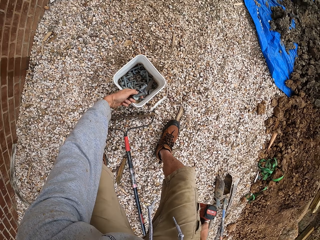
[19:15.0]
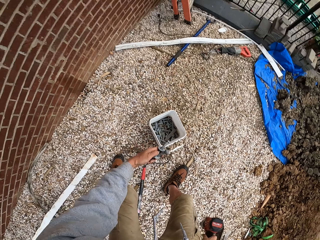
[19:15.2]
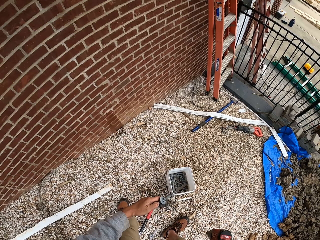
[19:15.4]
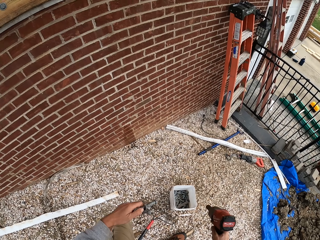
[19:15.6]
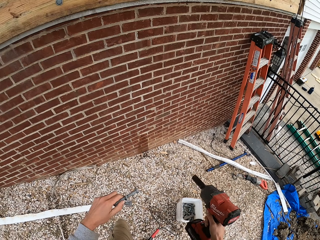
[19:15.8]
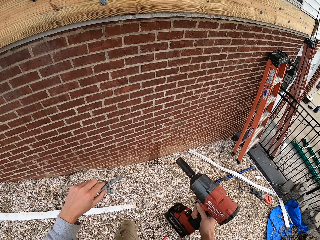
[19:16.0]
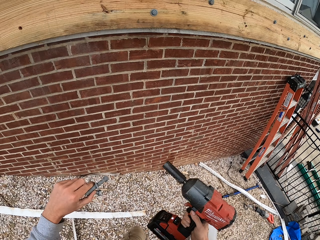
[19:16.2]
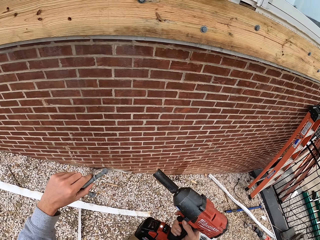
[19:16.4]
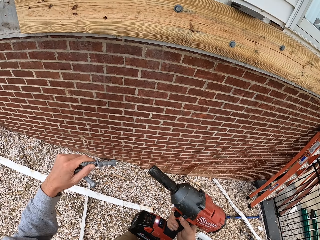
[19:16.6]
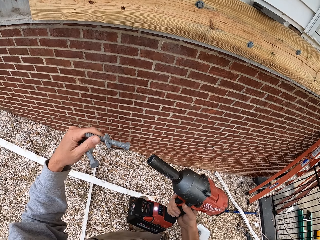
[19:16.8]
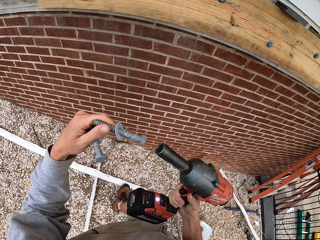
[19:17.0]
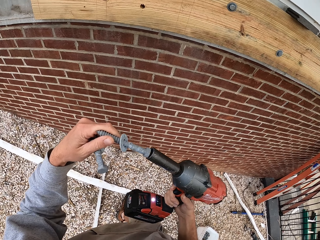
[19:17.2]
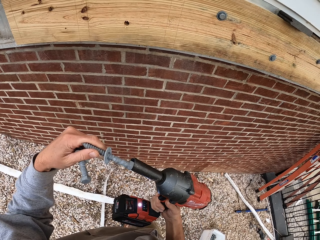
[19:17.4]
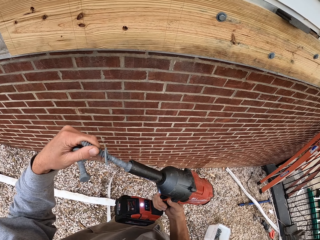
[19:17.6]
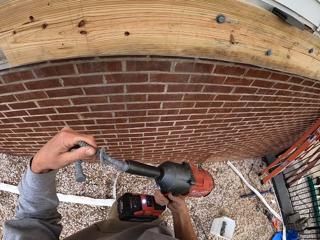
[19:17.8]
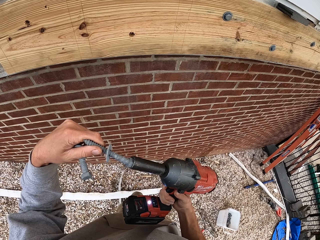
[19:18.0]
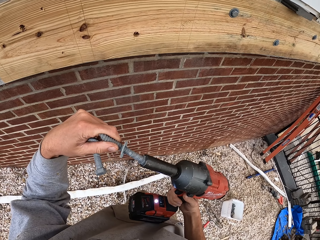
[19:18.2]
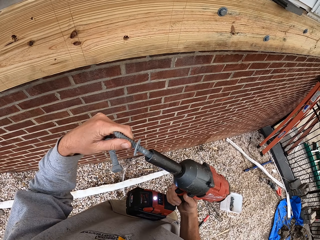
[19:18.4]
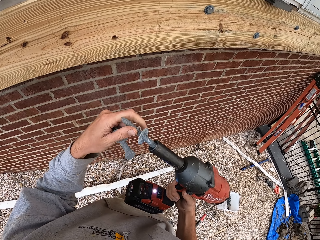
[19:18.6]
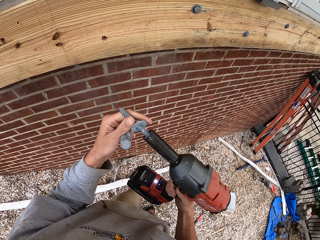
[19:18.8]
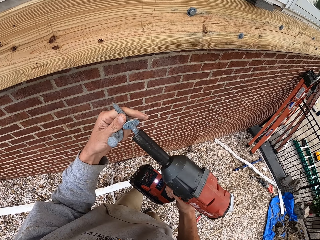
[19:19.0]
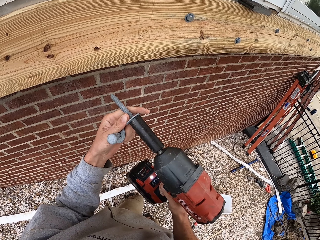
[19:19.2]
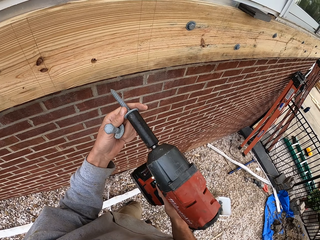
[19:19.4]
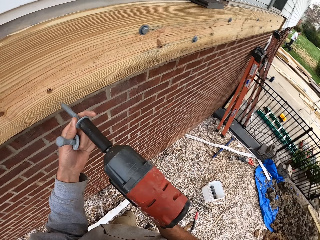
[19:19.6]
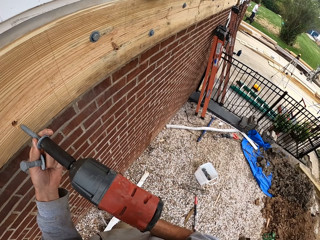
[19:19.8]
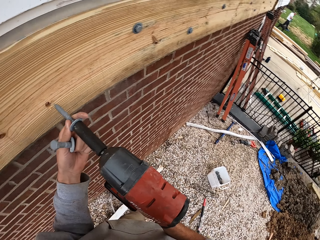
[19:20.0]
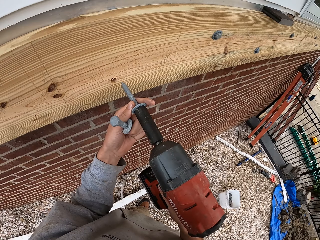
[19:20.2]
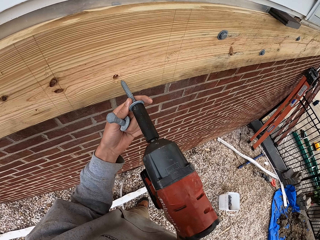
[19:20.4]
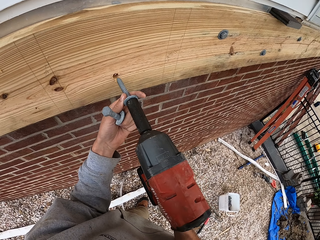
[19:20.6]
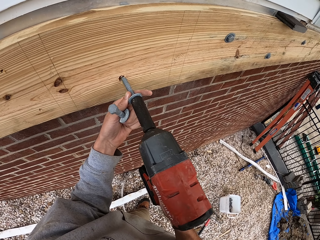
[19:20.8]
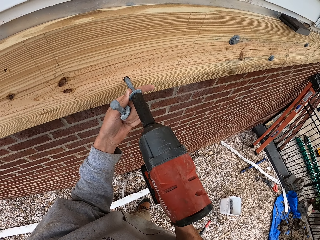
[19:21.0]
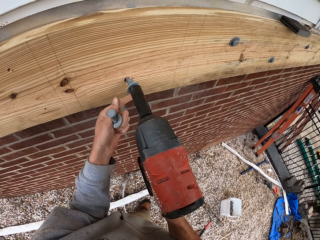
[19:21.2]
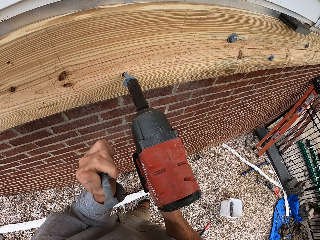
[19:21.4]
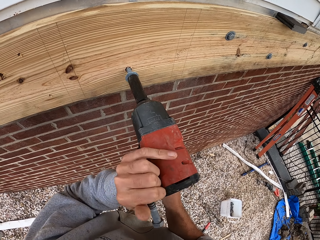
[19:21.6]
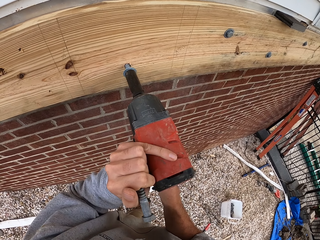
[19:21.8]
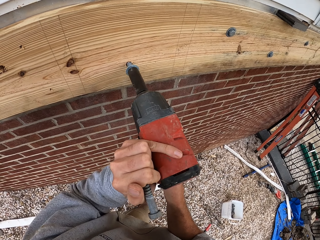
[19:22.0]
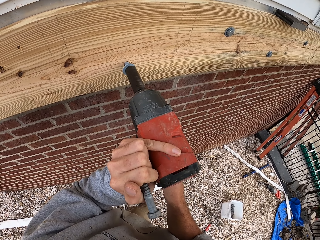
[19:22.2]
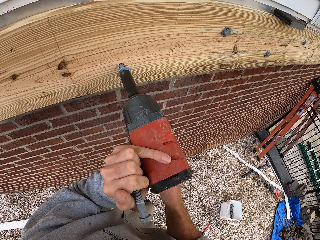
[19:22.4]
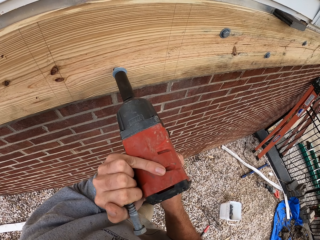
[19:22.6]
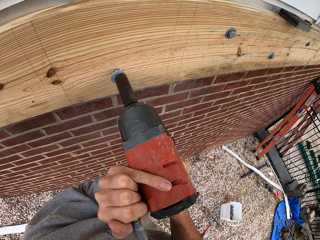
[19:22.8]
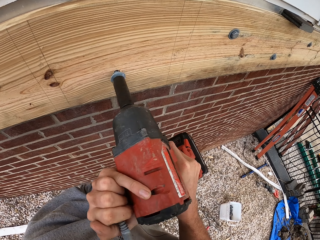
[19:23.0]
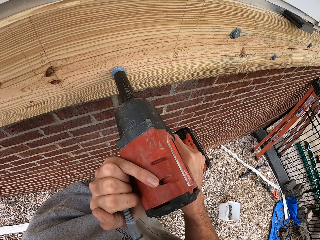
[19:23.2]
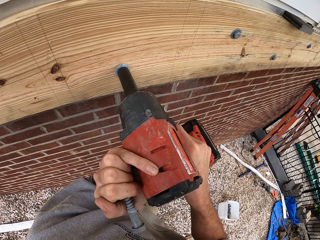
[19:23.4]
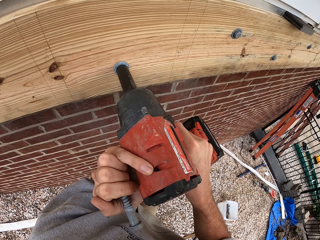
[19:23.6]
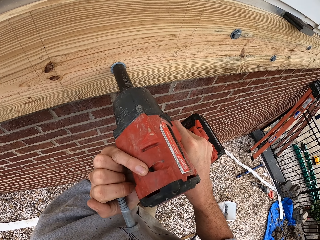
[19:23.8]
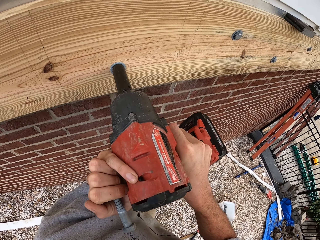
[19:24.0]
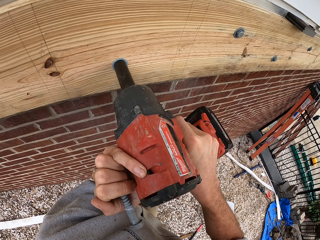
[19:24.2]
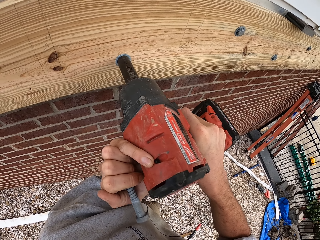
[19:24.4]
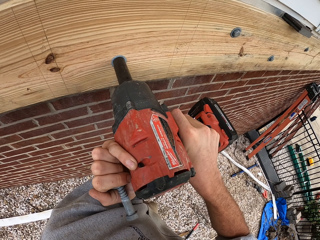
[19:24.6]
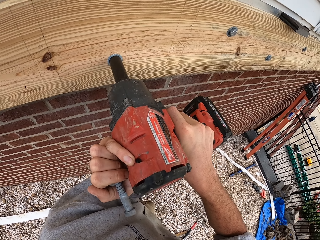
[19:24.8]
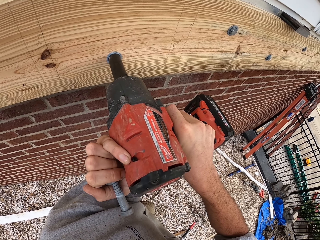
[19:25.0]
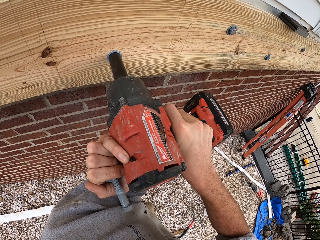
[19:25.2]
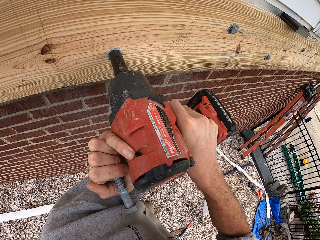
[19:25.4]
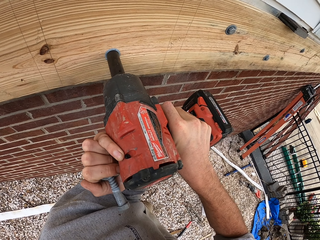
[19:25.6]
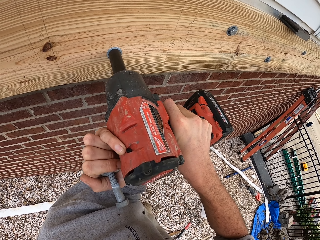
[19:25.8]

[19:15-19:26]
The camera wearer fixes a screw on an impact gun. They clamp a wood frame on a wall using an impact drill. They are drilling the wall.

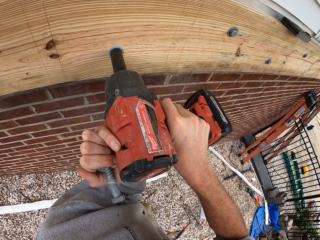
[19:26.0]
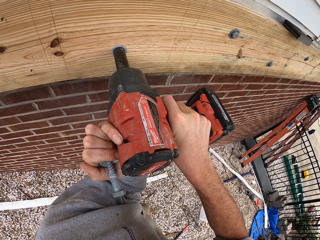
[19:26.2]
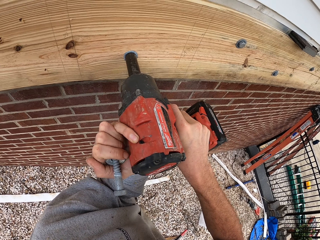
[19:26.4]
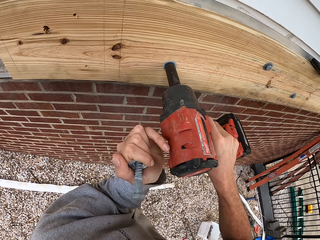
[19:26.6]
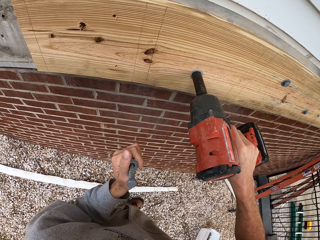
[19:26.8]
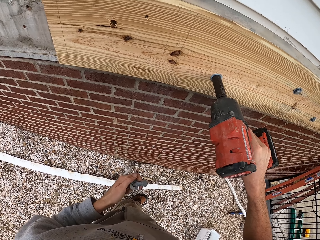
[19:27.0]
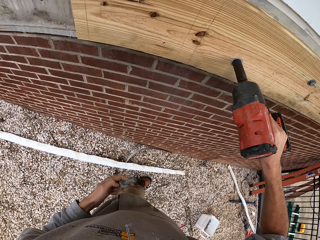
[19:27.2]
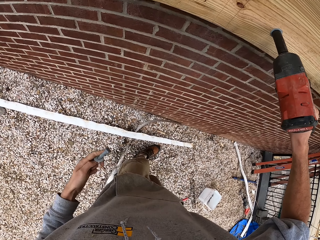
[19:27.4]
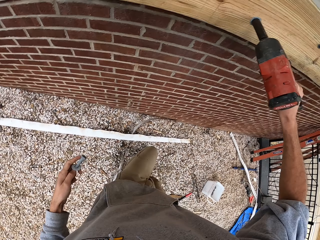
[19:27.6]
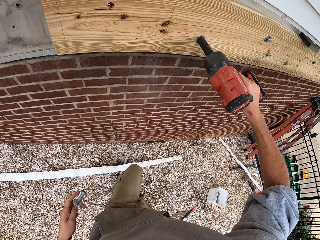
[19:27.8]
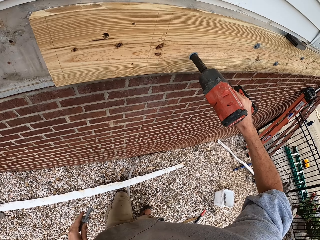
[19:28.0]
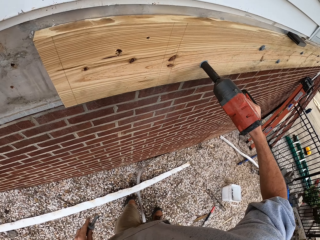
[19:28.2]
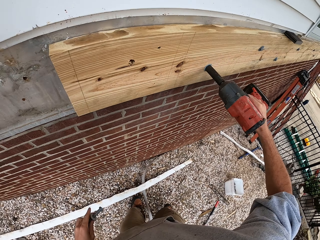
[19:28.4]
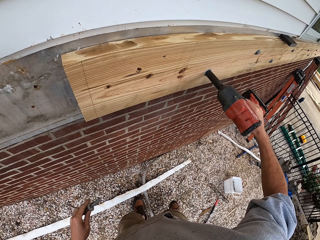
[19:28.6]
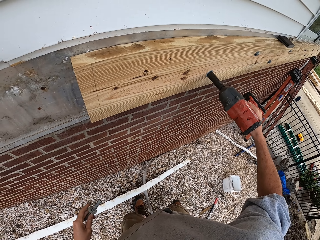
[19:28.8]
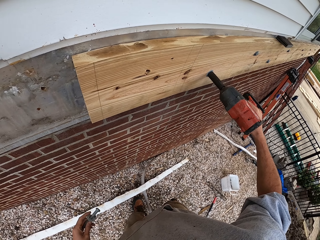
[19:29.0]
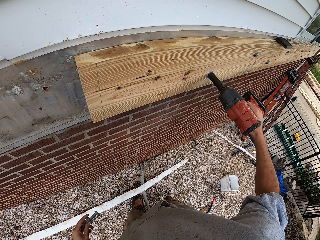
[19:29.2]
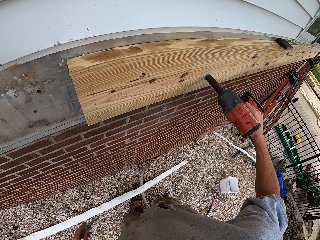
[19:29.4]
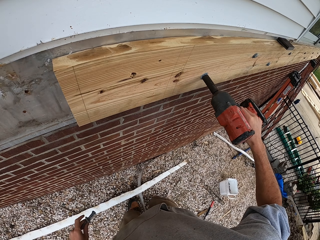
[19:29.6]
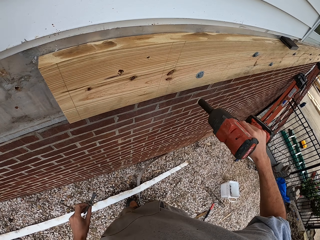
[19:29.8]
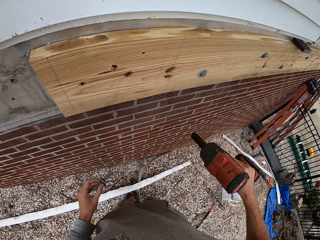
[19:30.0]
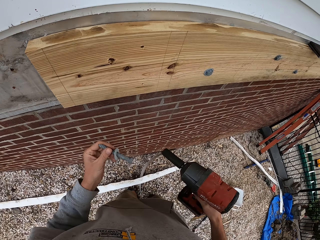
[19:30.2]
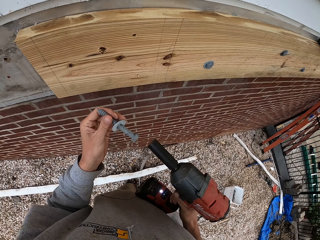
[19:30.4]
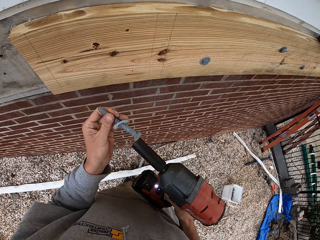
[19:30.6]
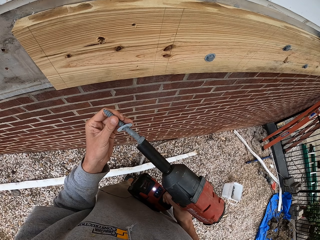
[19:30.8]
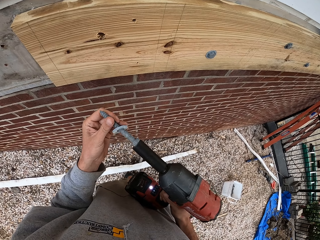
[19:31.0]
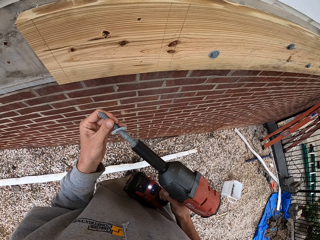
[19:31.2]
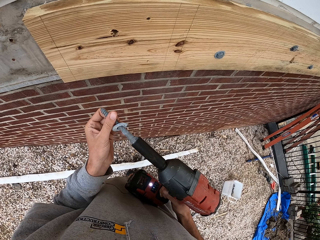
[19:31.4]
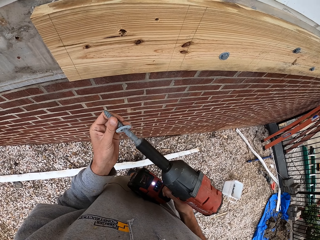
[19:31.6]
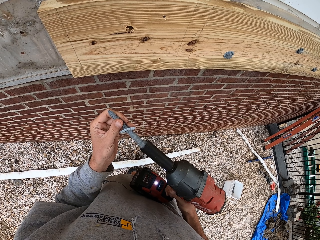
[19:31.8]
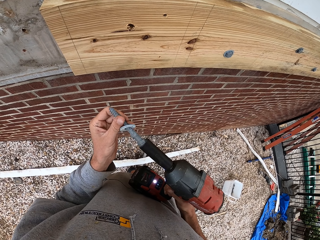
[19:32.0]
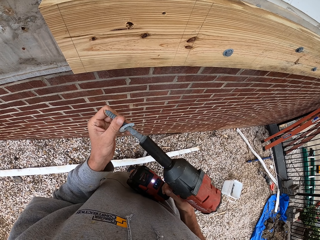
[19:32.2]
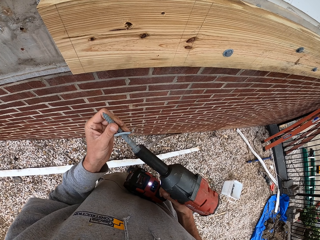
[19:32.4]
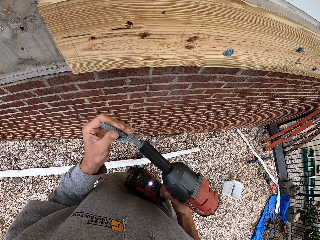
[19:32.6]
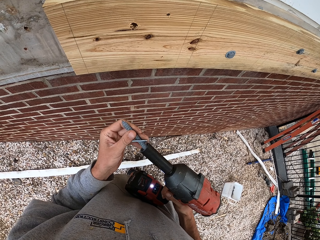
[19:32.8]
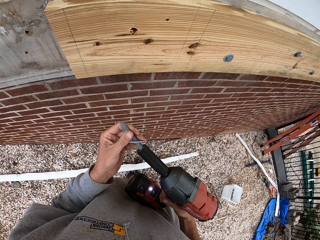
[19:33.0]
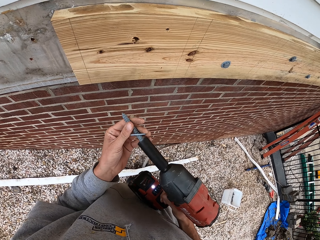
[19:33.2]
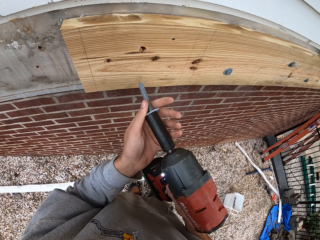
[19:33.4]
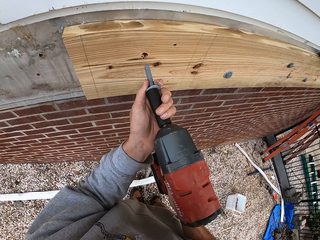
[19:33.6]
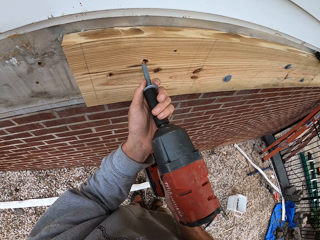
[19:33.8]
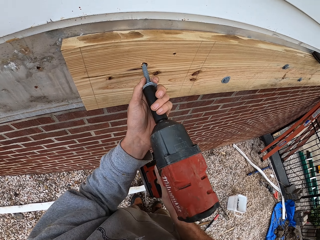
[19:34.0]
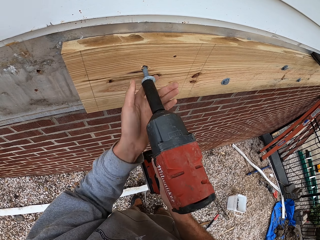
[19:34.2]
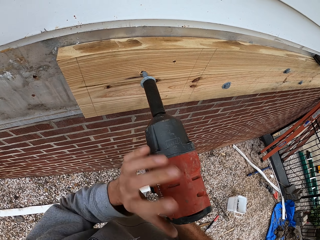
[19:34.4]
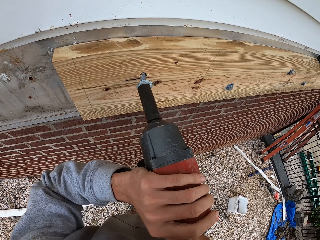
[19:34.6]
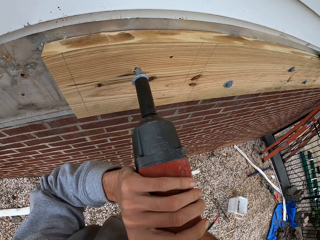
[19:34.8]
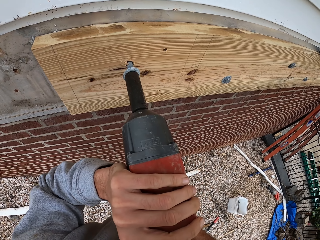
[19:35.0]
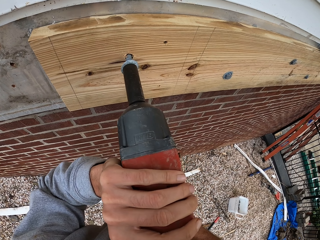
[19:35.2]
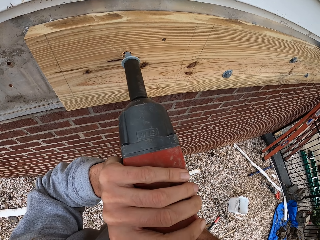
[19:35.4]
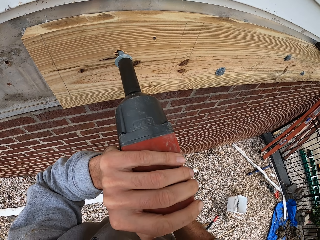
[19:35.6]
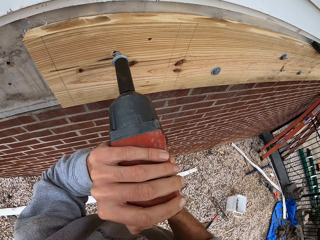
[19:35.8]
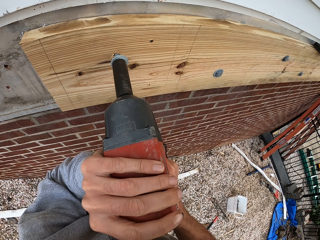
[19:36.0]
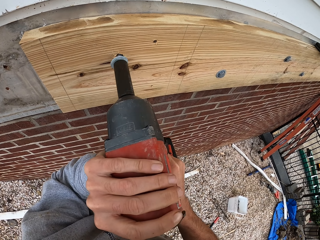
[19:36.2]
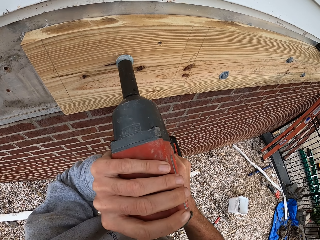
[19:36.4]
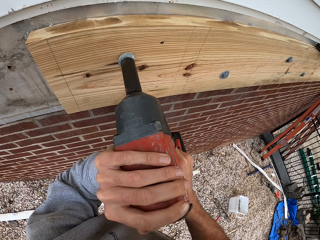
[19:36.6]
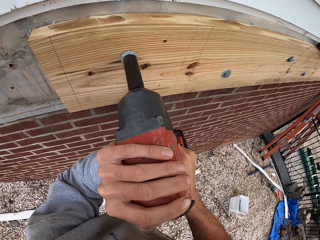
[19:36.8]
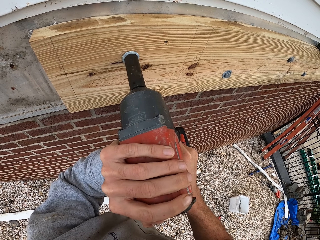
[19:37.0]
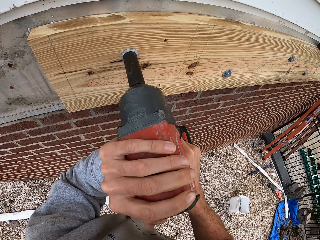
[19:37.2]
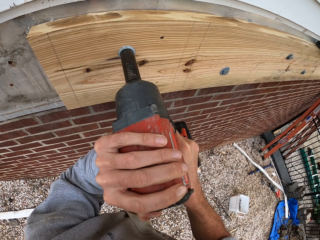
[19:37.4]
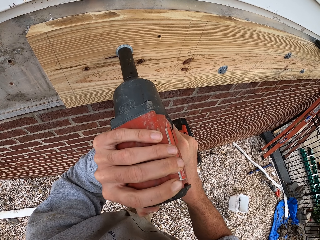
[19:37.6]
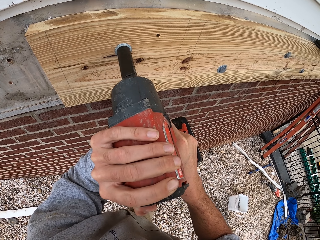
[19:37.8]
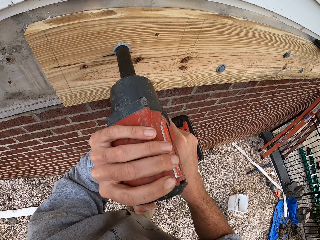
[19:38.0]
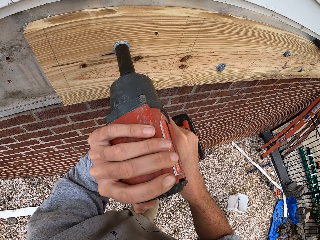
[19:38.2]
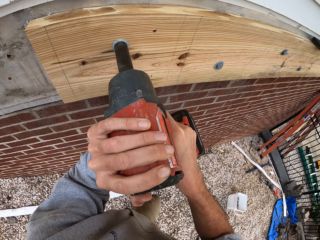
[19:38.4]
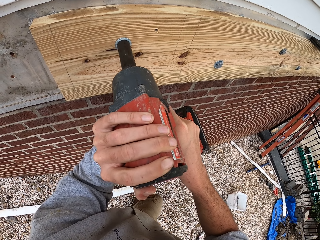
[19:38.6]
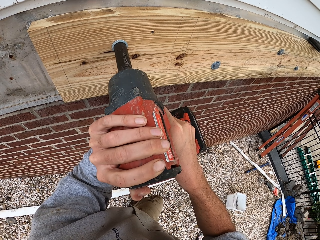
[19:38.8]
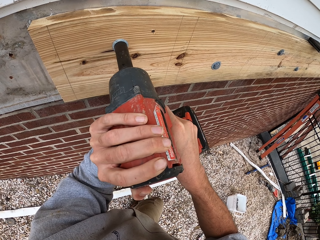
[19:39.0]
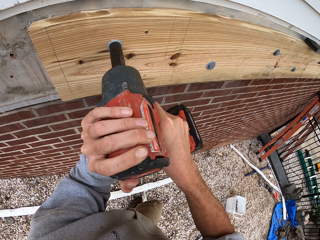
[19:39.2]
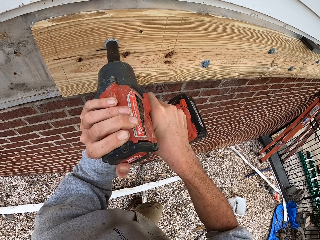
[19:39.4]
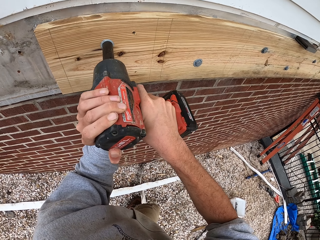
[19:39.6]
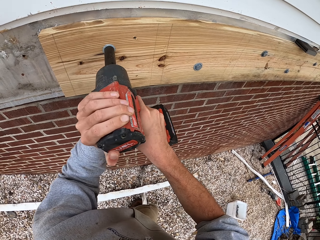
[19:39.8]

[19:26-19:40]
The camera wearer unhooks an impact gun from a drilled screw. They fix a screw on the impact gun. They clamp a wood frame on a wall using an impact drill. They are drilling the wall.
